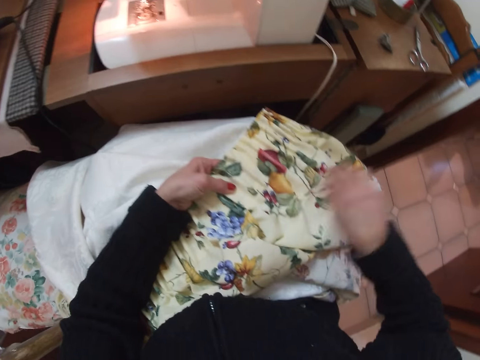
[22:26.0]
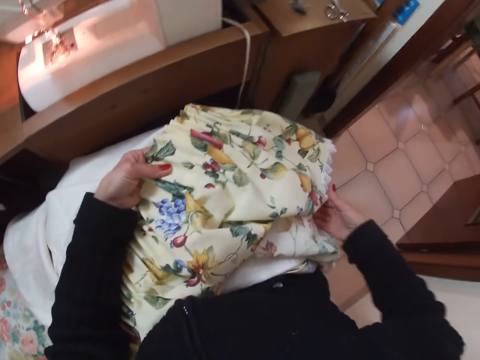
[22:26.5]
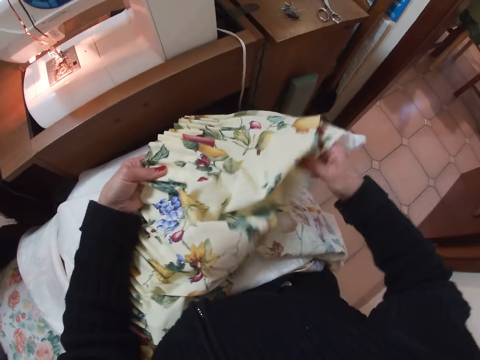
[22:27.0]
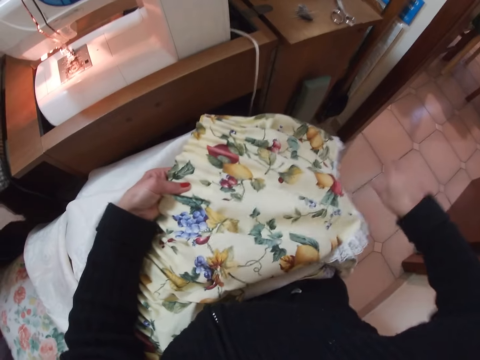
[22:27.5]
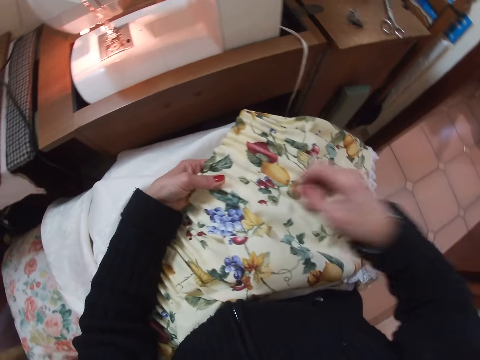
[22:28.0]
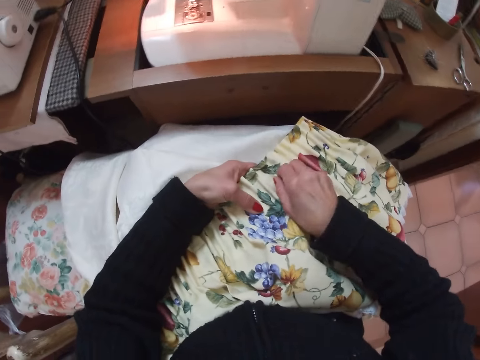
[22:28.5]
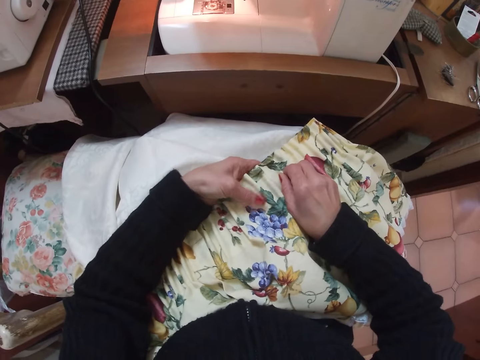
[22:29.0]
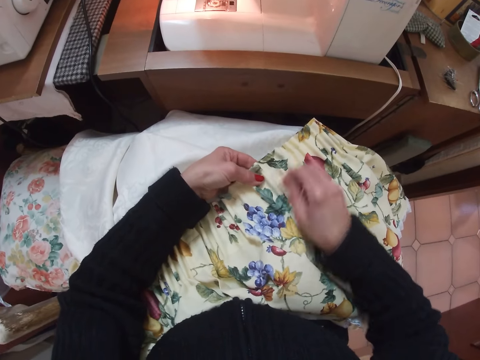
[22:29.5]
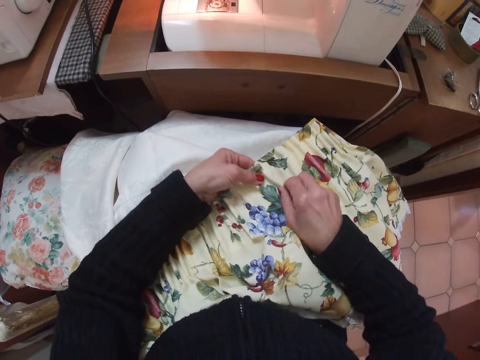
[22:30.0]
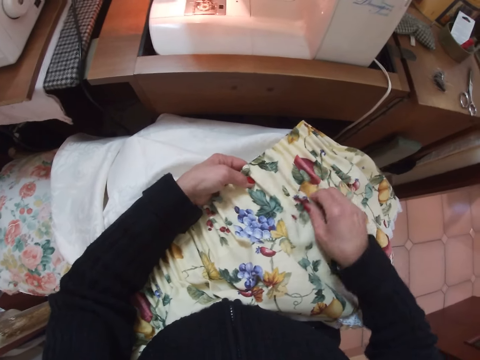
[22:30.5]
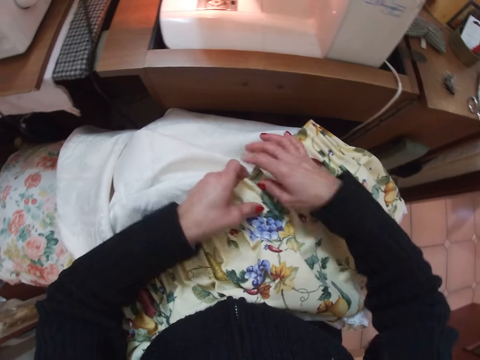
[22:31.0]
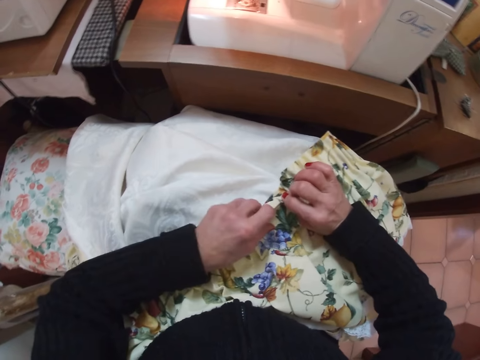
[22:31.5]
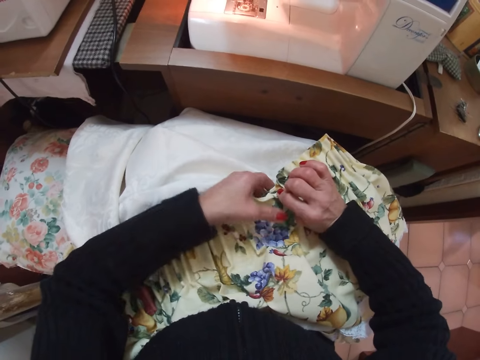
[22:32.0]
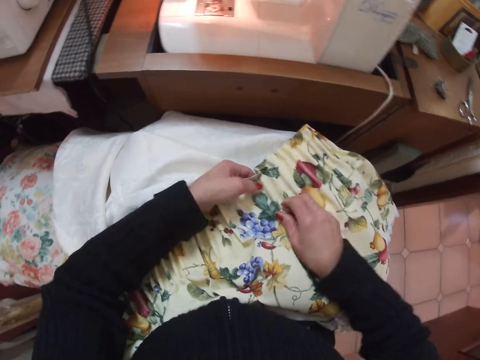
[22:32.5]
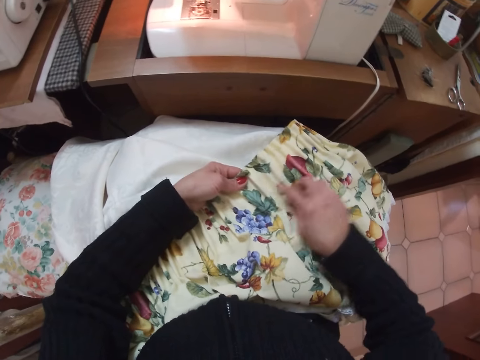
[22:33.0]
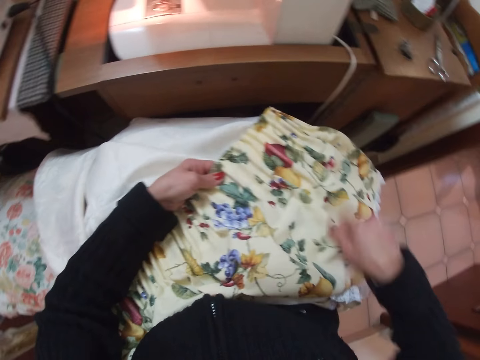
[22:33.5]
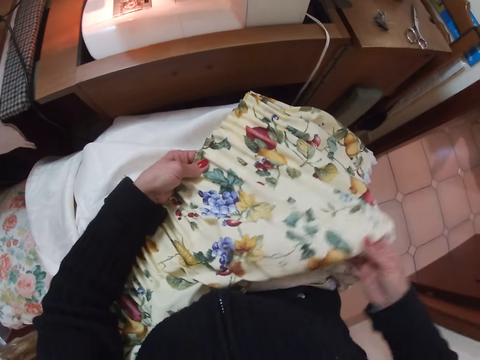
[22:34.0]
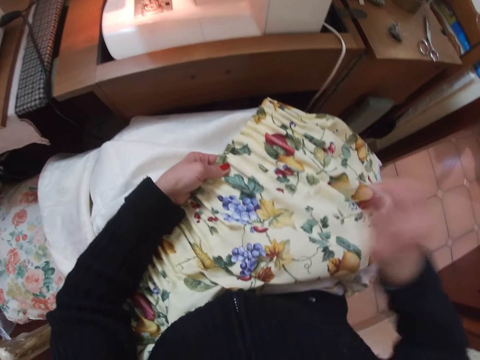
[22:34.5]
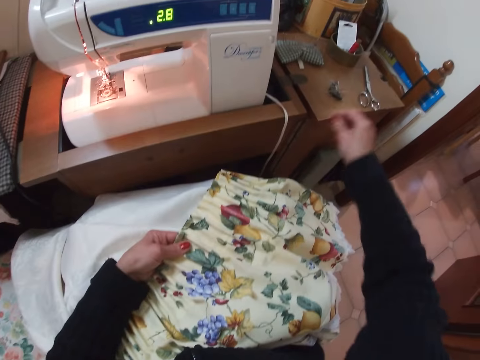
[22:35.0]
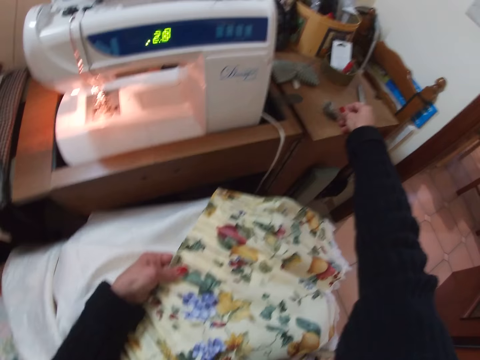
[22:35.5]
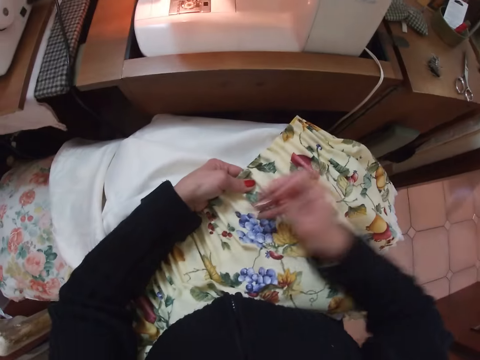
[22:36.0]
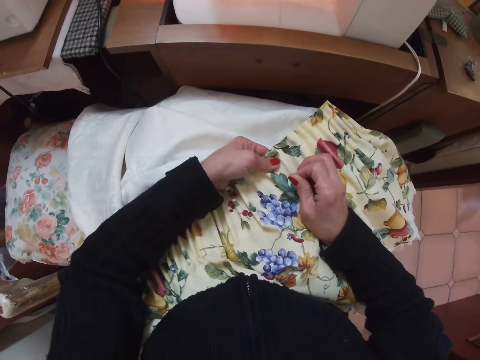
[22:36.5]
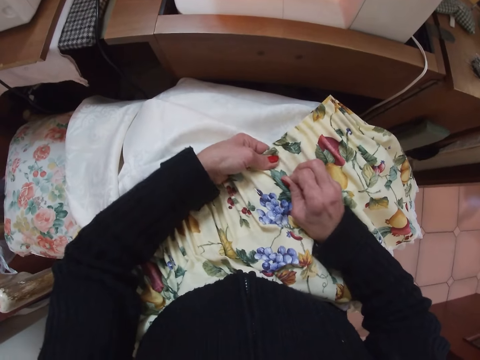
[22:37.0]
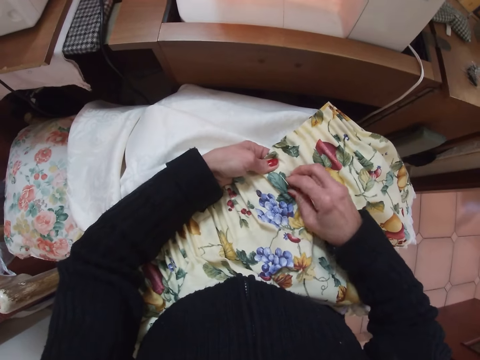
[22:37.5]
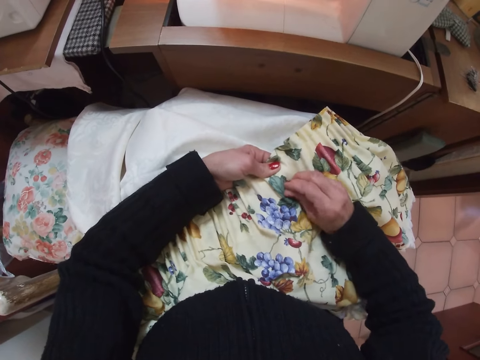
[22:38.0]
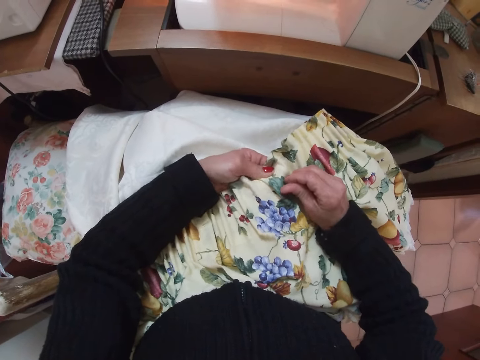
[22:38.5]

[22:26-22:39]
The camera wearer straightens the fabric with her right hand. She straightens the pleating of the fabric with her right hand. She picks up a pin from the table with her right hand. She pins the fabric with the pin in her right hand.

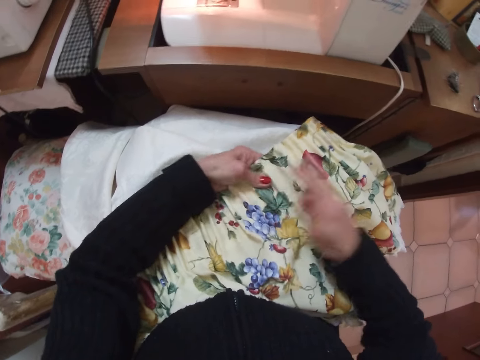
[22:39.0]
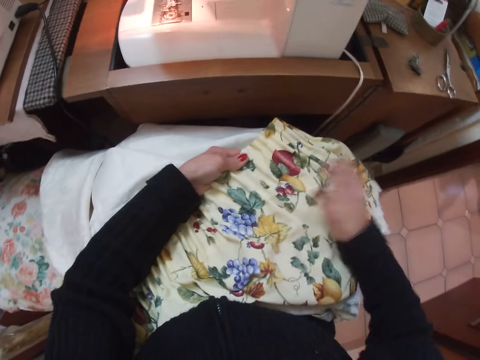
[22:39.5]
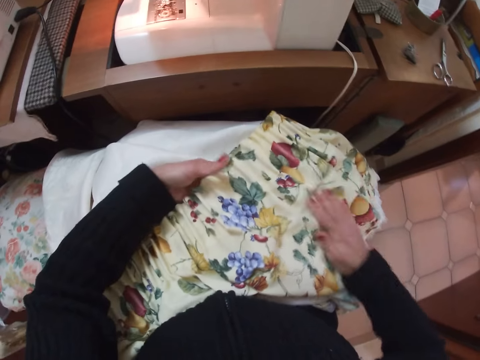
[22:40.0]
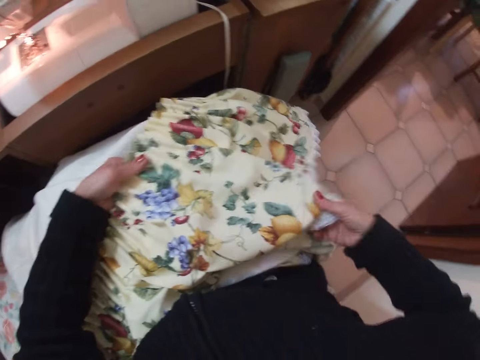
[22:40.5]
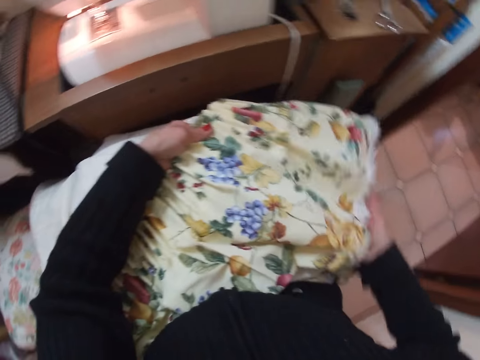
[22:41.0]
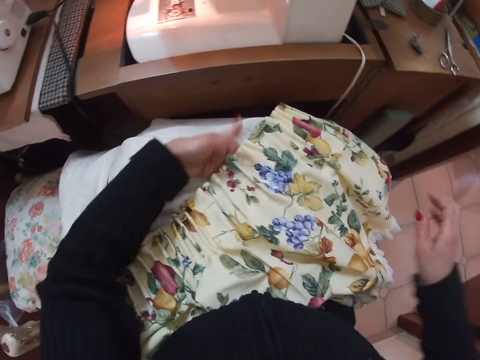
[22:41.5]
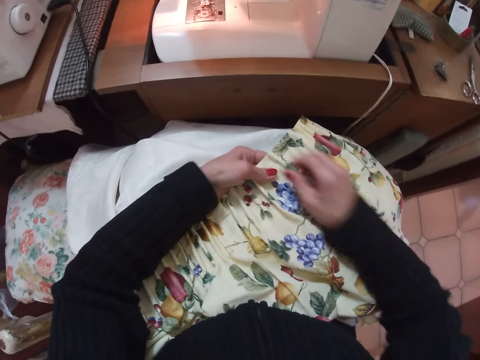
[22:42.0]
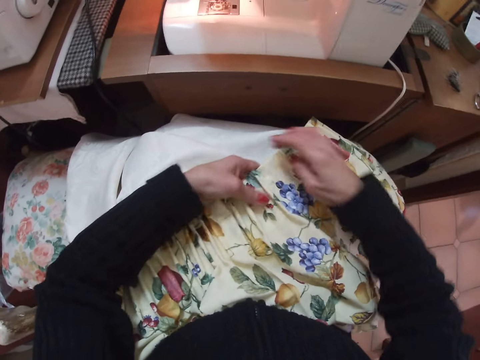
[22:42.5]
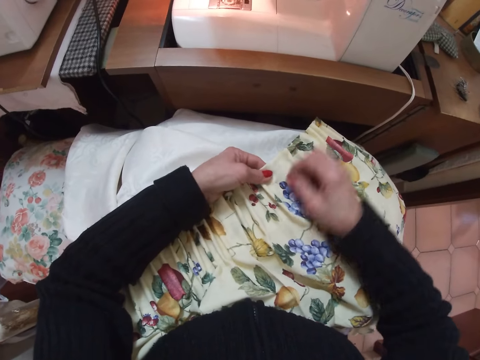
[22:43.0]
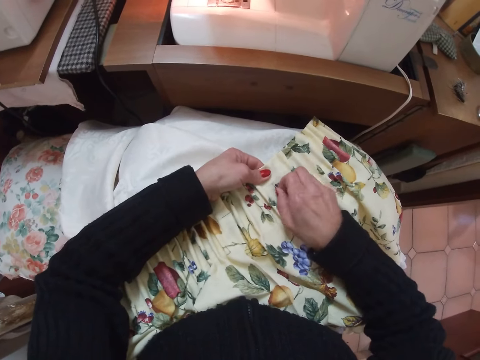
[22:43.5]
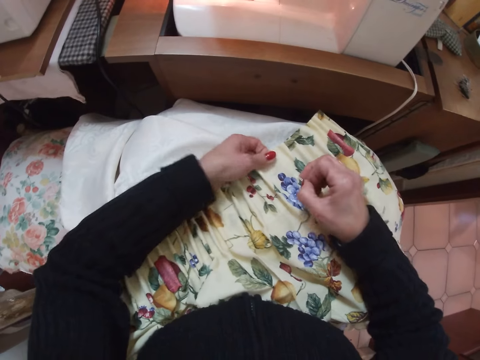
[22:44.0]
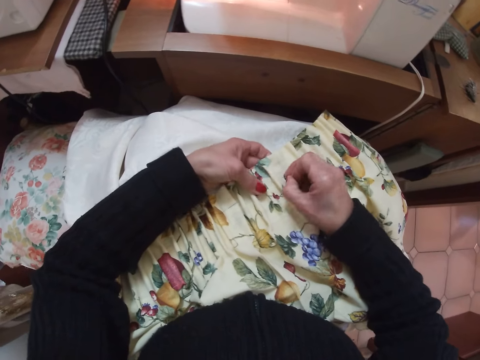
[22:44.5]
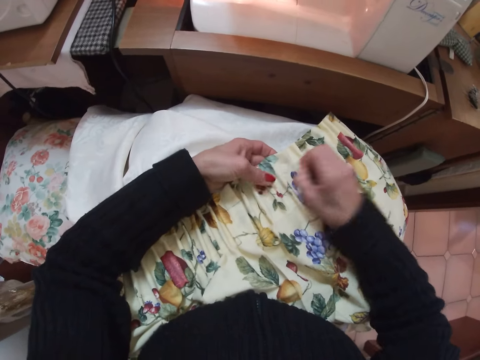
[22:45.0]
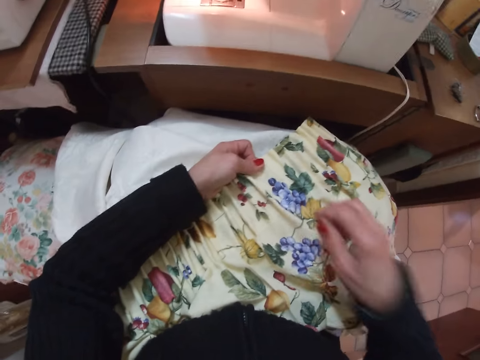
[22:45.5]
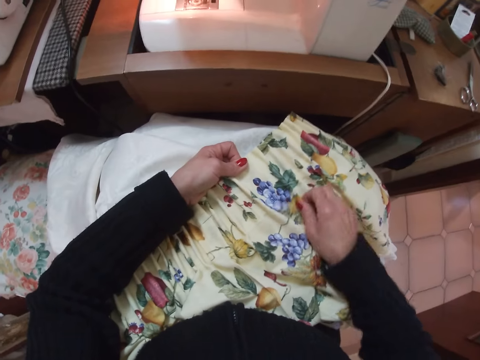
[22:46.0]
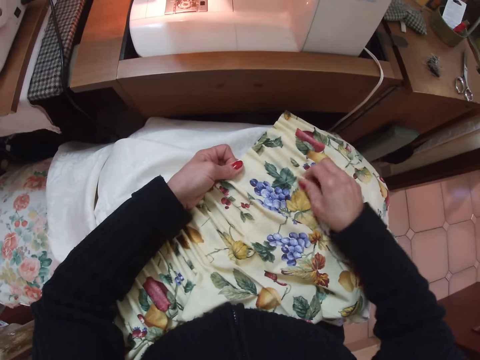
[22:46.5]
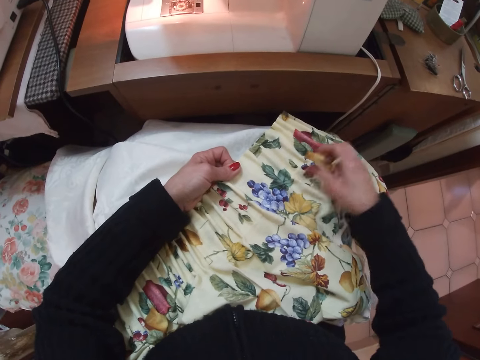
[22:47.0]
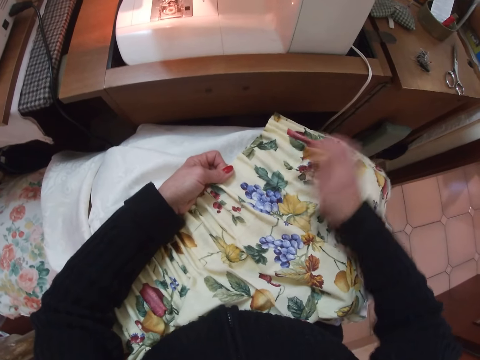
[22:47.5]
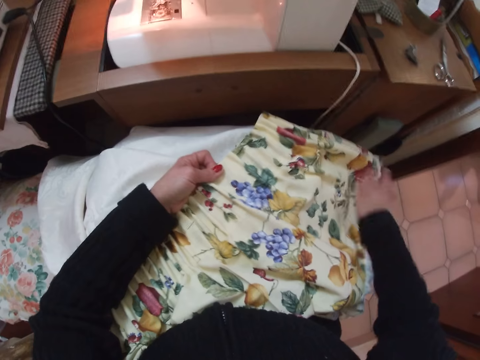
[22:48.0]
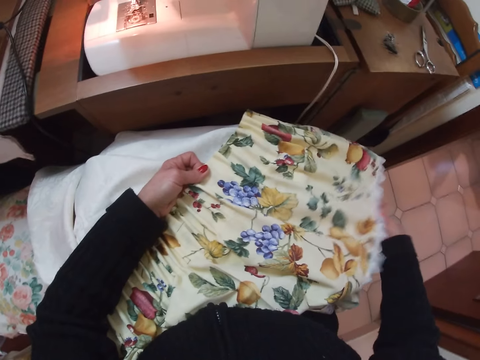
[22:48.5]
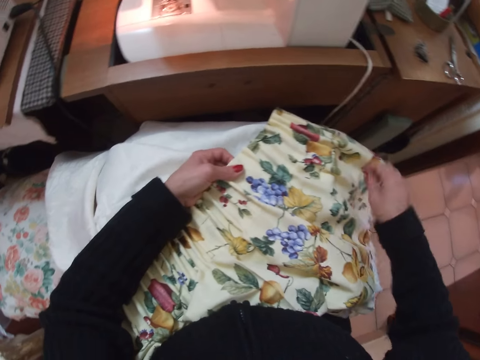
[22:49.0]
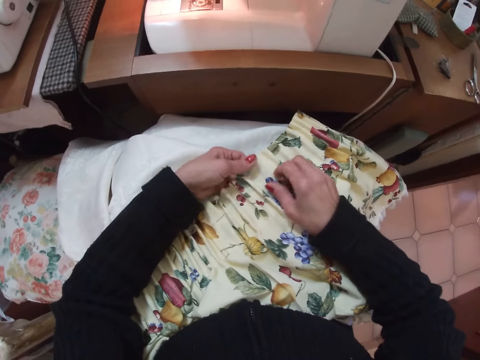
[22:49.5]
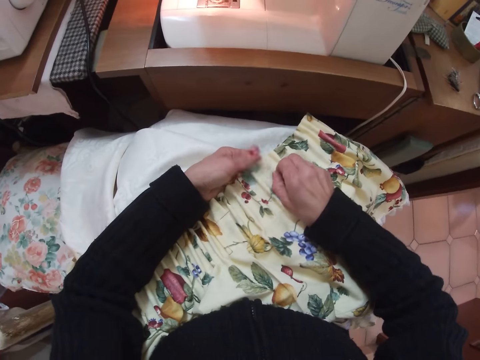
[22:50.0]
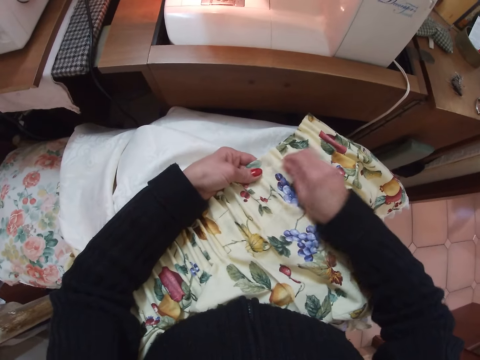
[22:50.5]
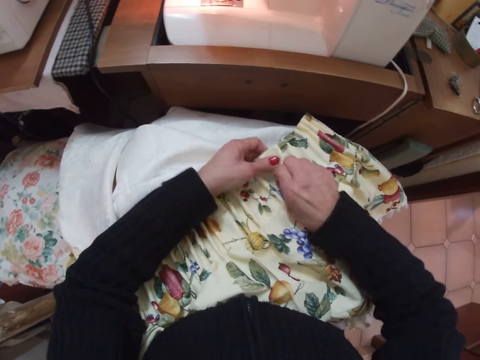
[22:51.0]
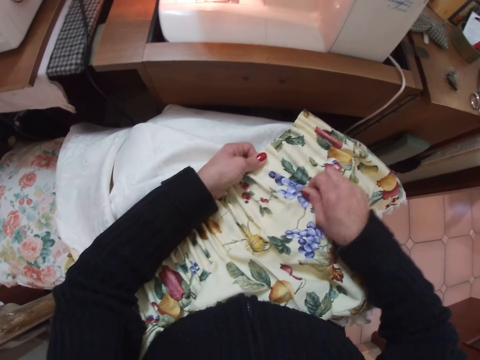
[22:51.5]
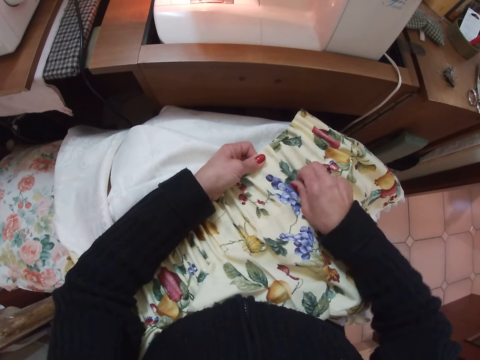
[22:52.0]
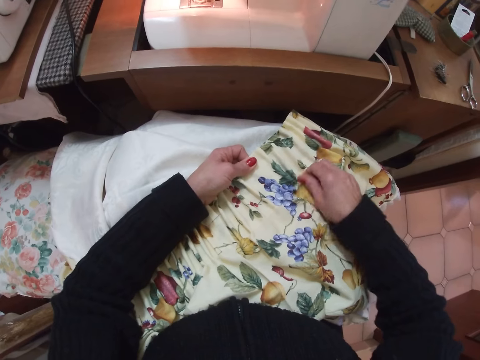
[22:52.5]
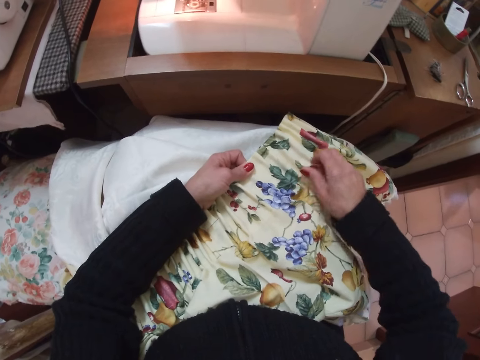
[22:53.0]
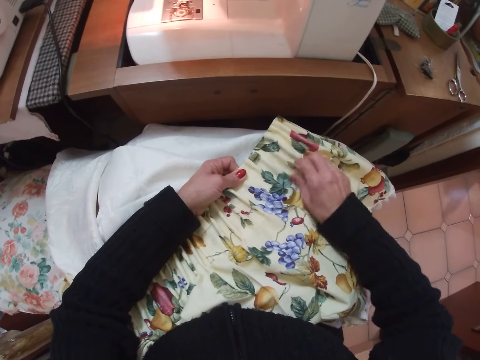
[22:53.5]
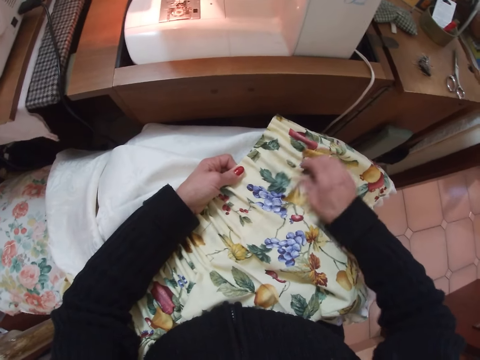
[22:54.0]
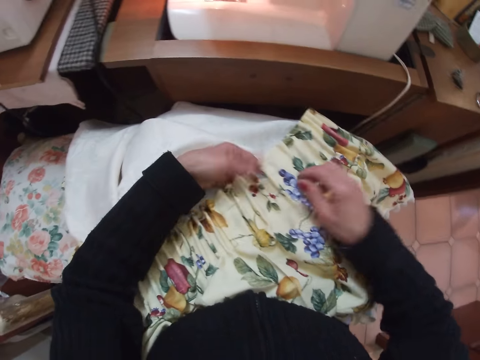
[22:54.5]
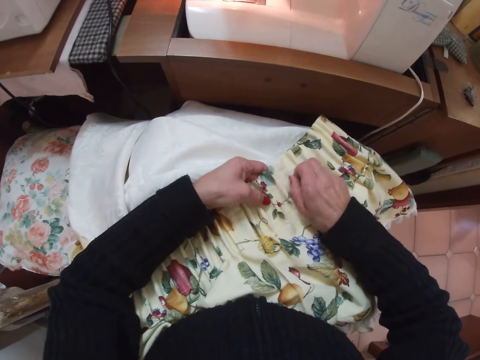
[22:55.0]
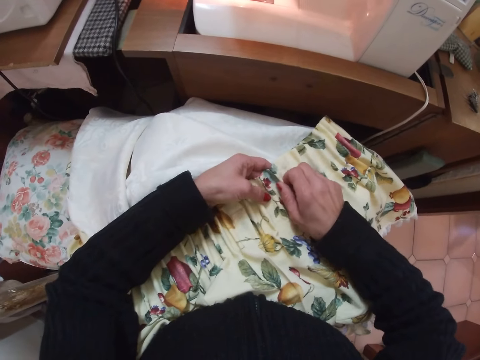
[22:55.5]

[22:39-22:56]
The camera wearer brushes the fabric with her right hand. She straightens the fabric with her right hand. She removes the pin from the fabric with her right hand. She puts the needle in her mouth with her right hand. She holds the curtain fabric with her left hand. She adjusts the curtain fabric with her right hand.
